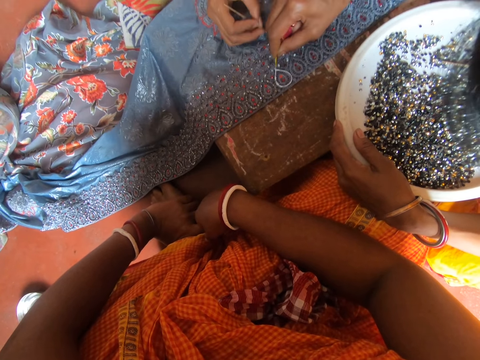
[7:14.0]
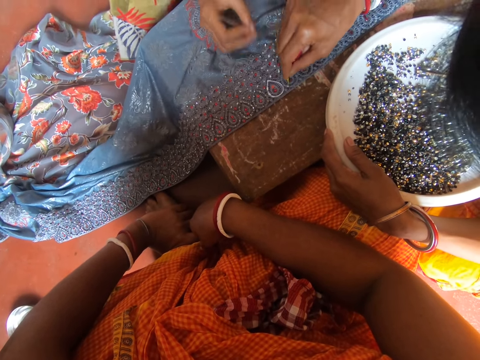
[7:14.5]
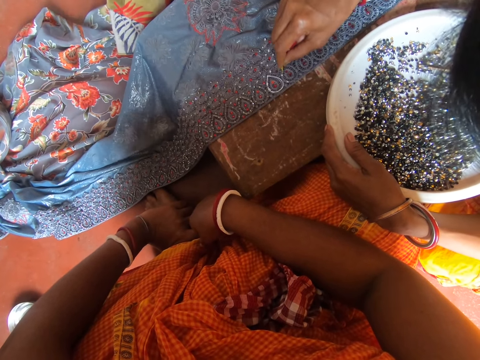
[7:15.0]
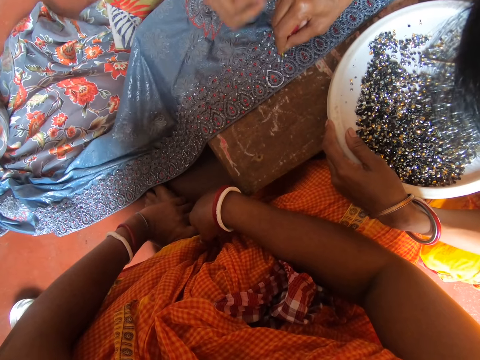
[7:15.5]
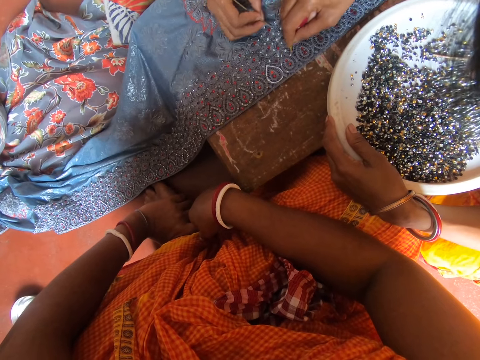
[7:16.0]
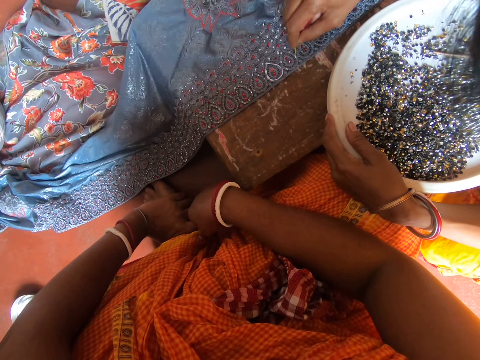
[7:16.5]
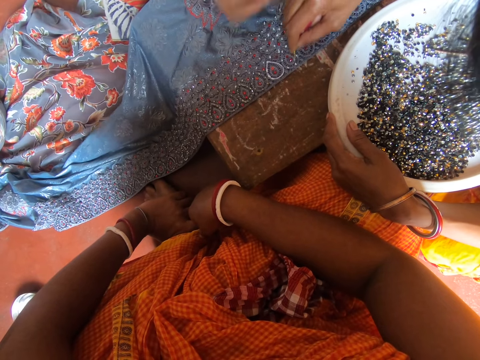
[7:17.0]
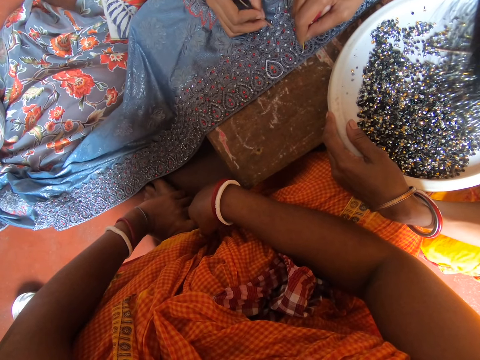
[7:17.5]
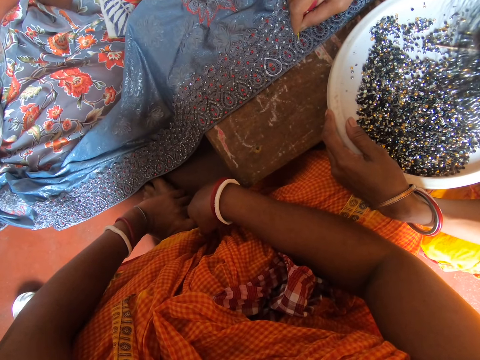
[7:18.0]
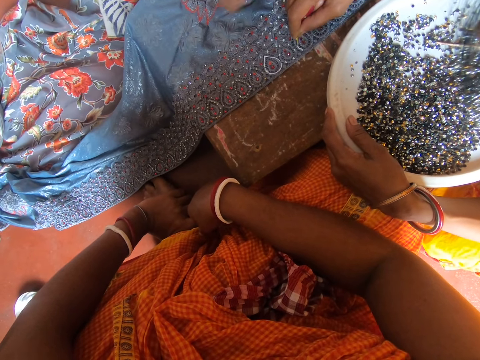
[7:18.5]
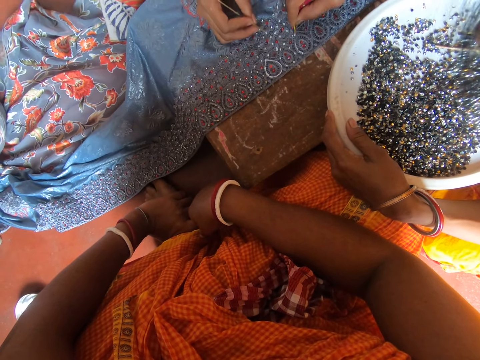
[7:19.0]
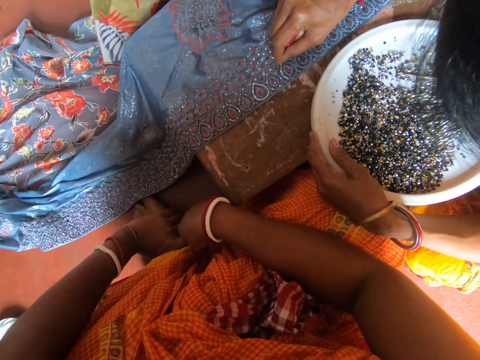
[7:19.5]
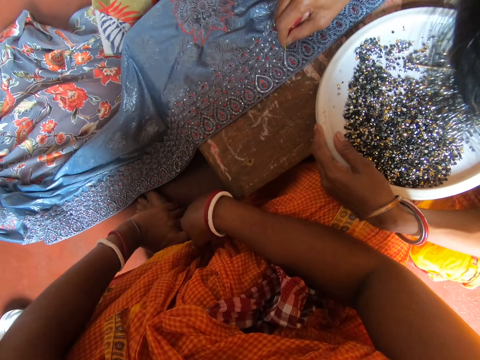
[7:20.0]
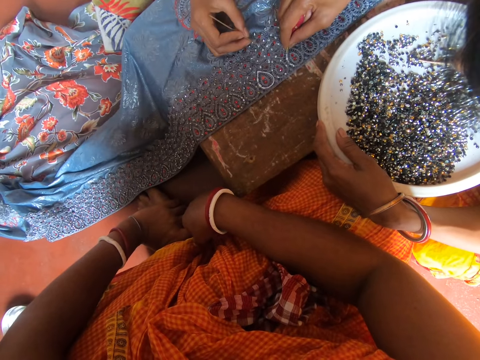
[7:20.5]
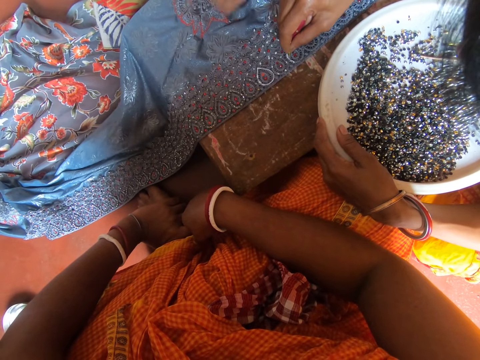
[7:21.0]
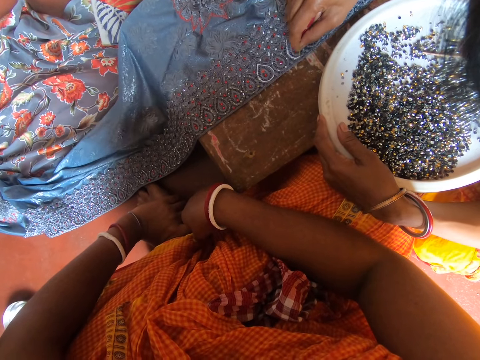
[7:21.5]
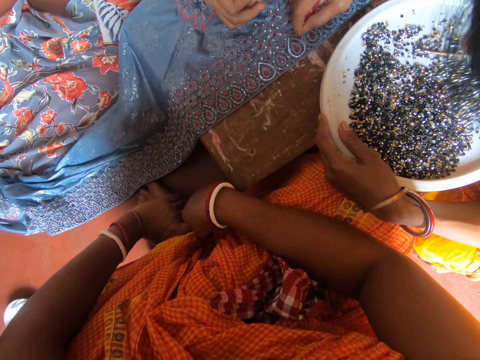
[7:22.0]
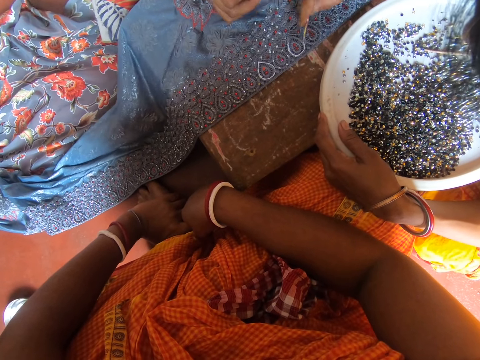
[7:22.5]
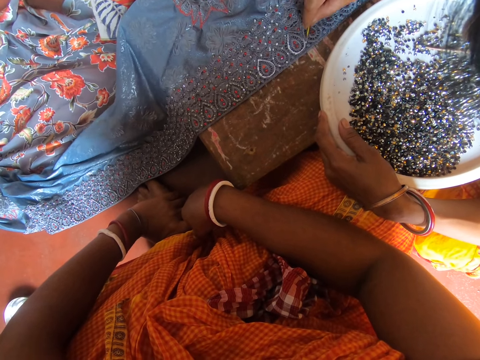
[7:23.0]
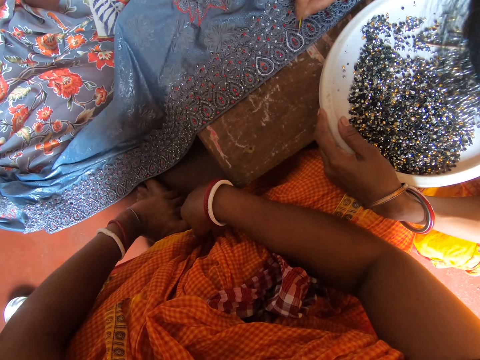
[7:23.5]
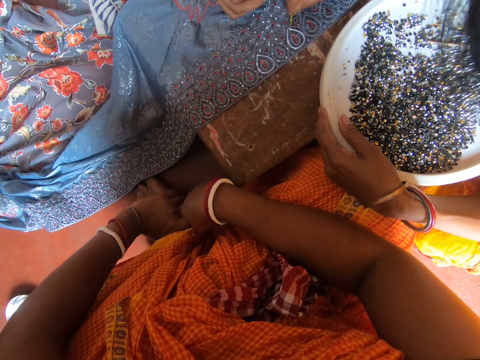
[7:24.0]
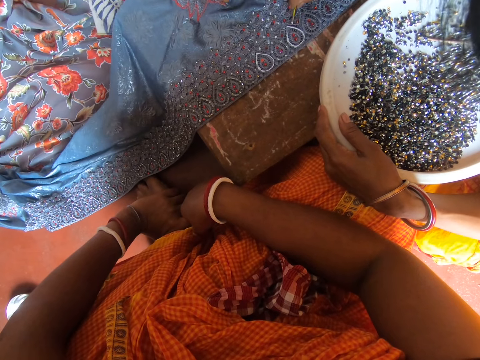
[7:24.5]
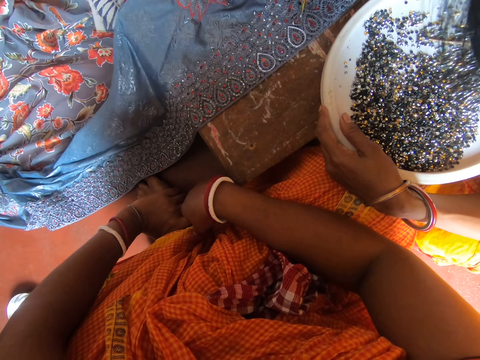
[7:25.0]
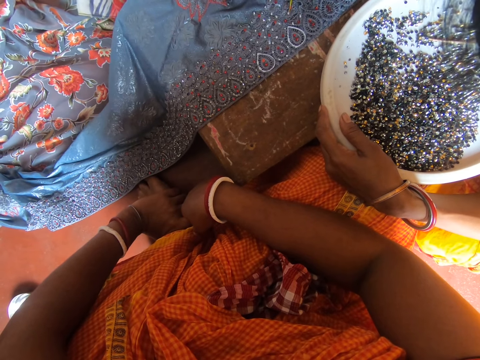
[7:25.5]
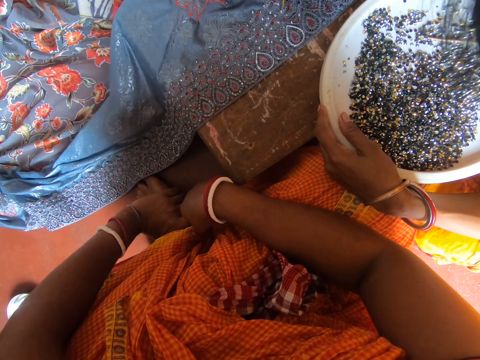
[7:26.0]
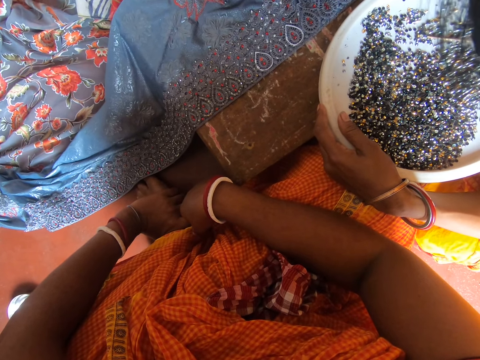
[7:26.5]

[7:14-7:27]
The camera wearer draws flowers on the fabric with a marker. A woman removes a bin from the fabric with a pin.

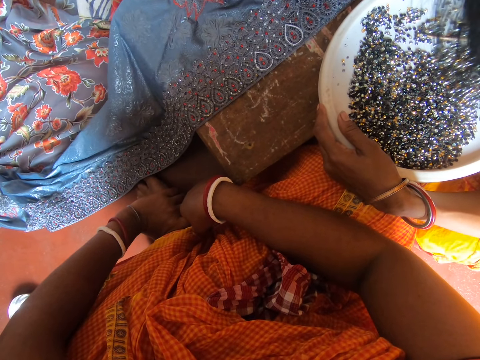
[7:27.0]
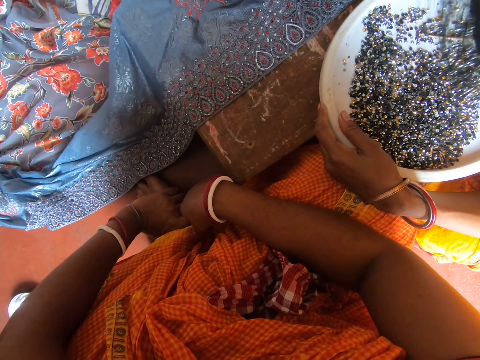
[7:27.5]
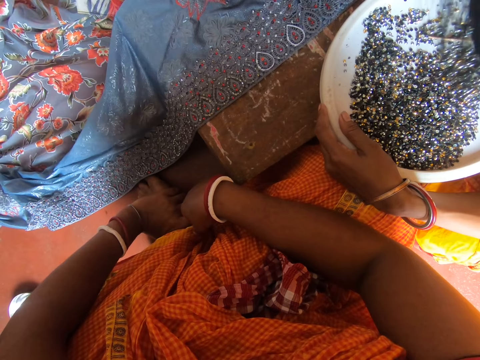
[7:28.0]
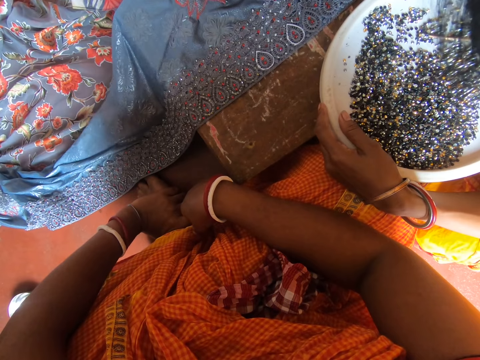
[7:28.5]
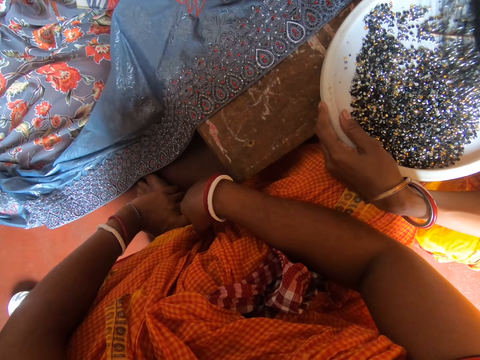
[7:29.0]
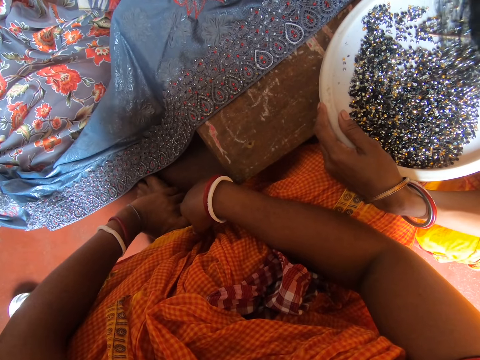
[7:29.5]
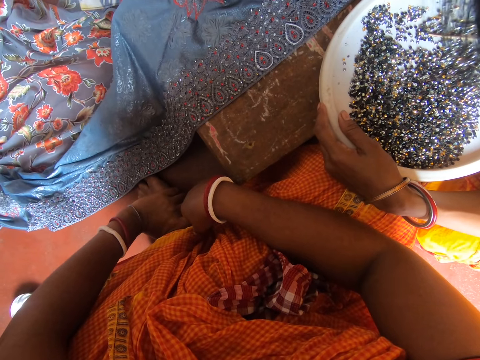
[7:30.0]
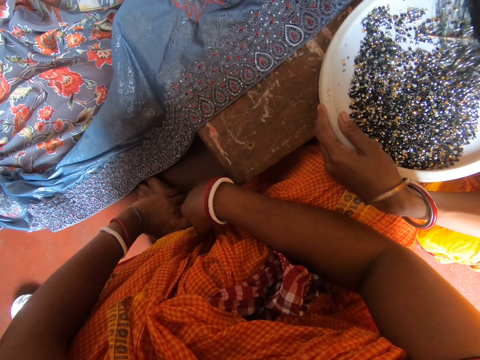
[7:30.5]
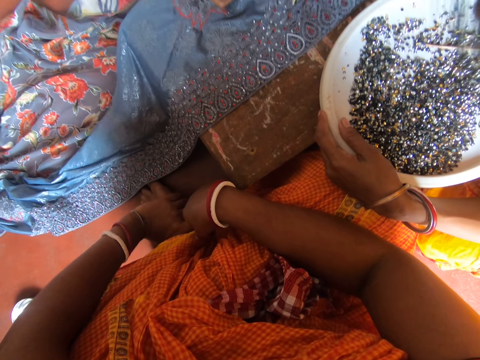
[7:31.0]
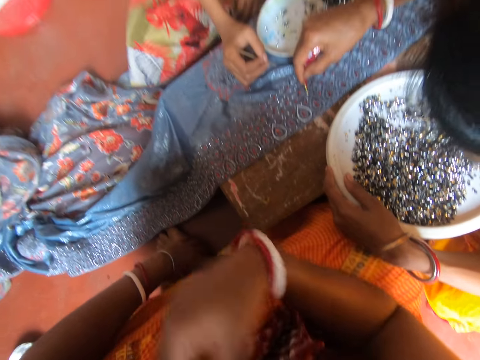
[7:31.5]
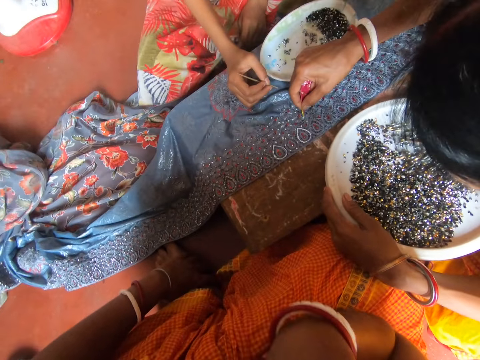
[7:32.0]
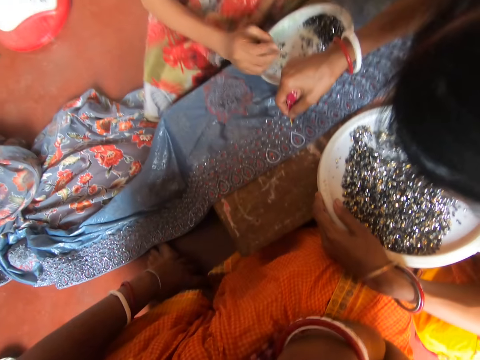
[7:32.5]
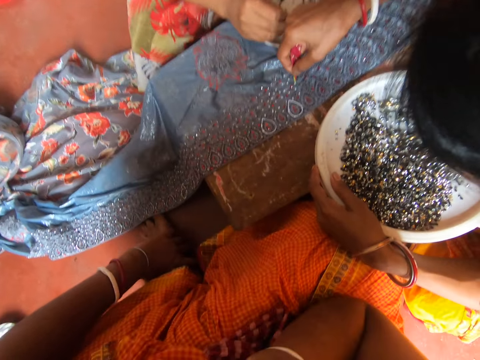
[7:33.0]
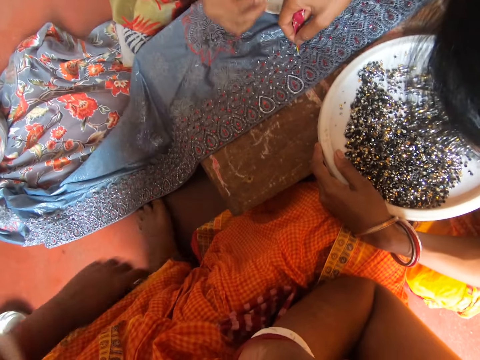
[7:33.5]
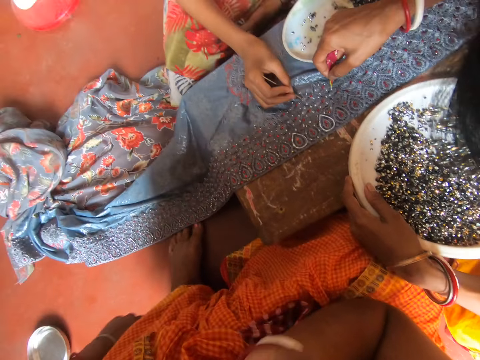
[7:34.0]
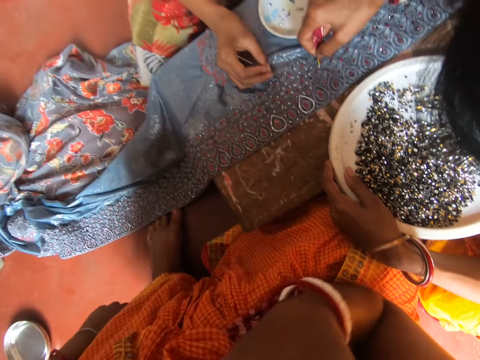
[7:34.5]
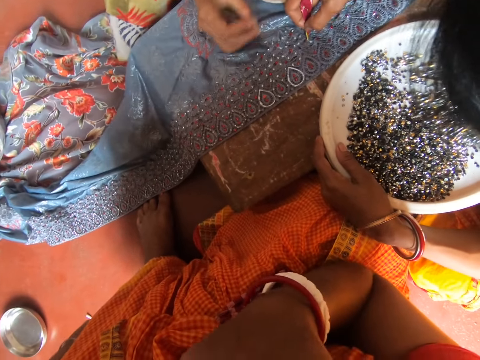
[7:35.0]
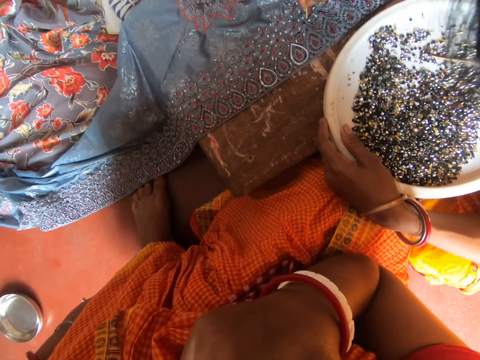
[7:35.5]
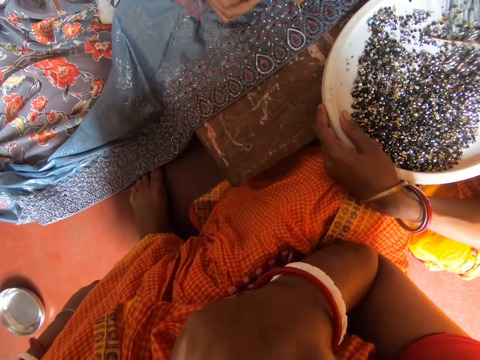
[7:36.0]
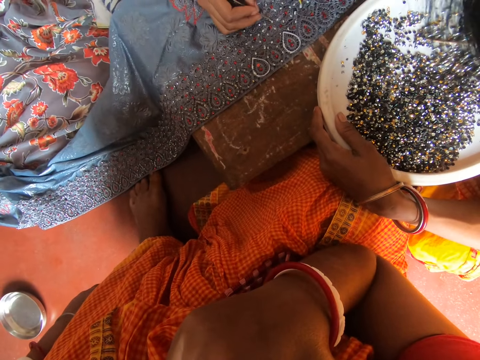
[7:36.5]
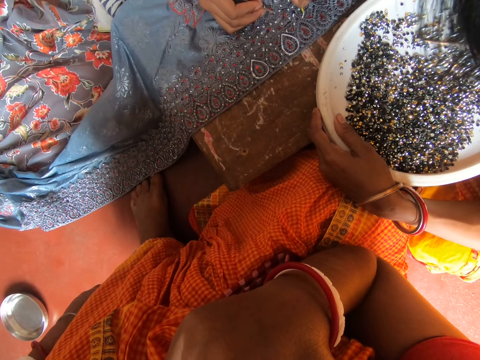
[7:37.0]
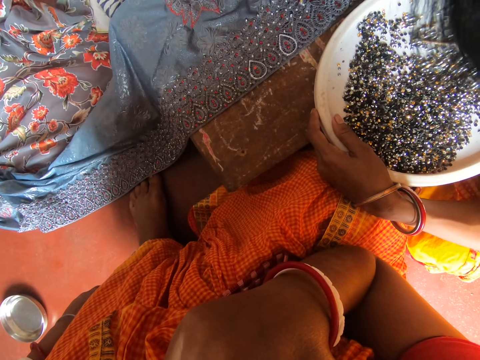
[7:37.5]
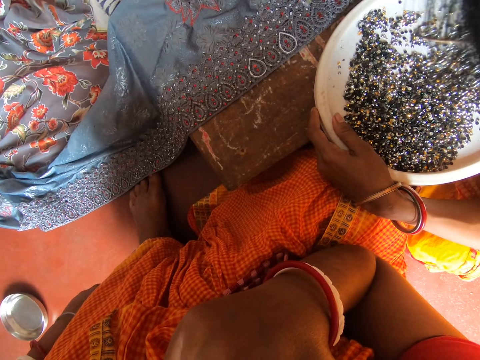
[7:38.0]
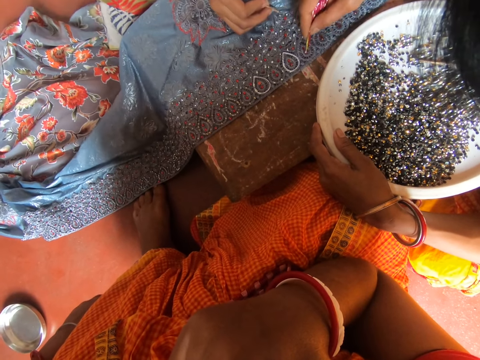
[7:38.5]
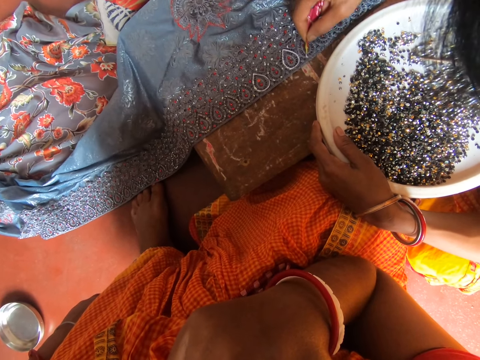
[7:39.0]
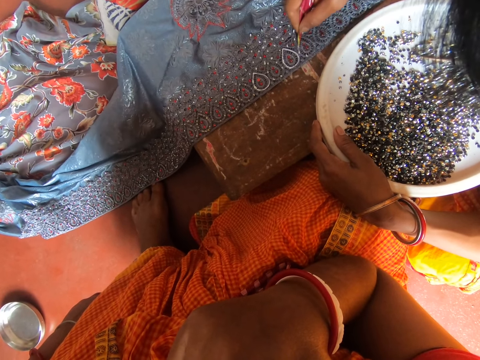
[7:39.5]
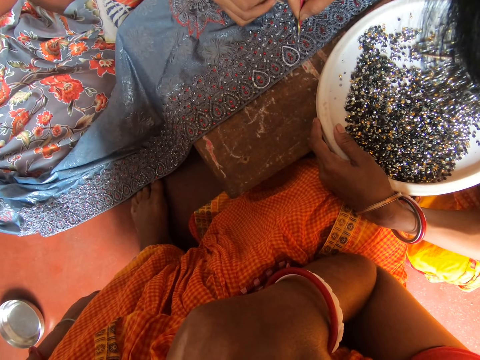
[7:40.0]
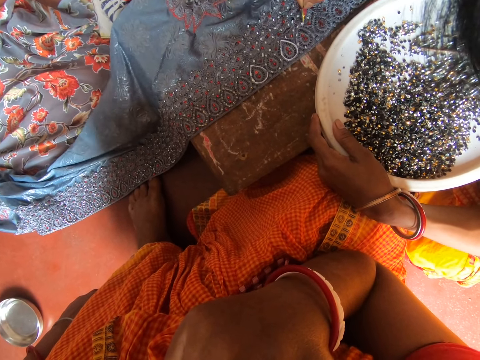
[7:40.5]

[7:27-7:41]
The camera wearer lifts the hand and looks around. A woman removes a bin from the fabric with a pin. The camera wearer draws flowers on the fabric with a marker. Another woman moves hands.
